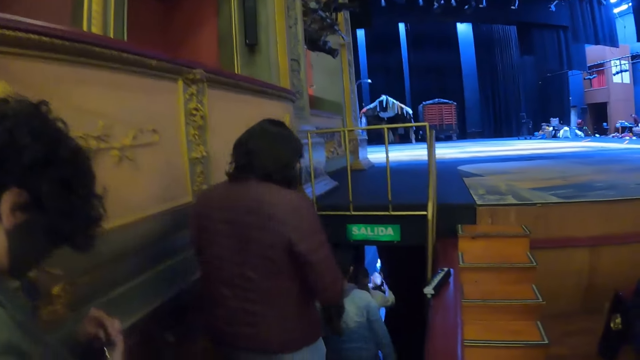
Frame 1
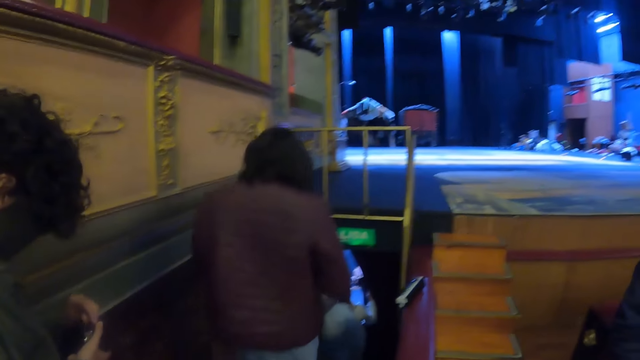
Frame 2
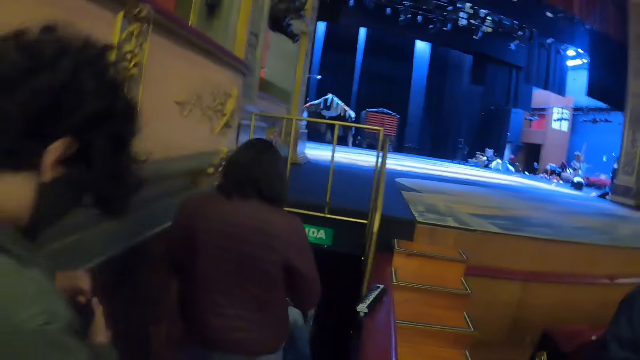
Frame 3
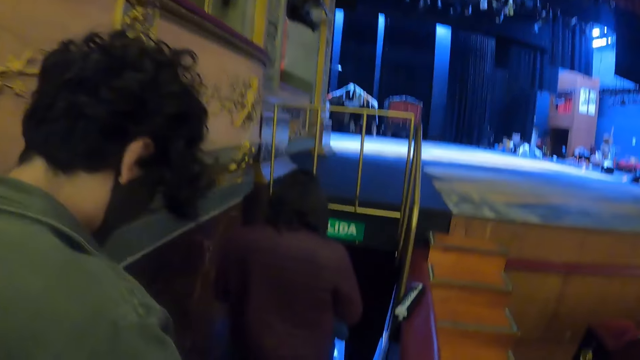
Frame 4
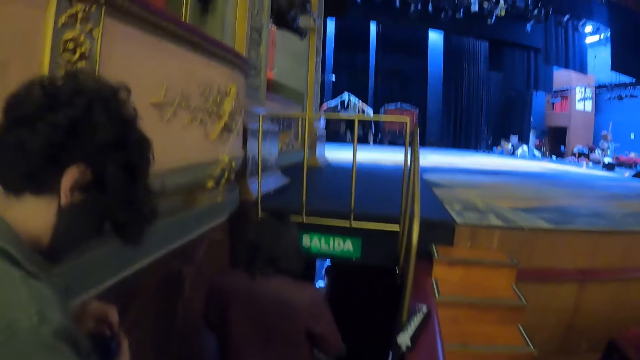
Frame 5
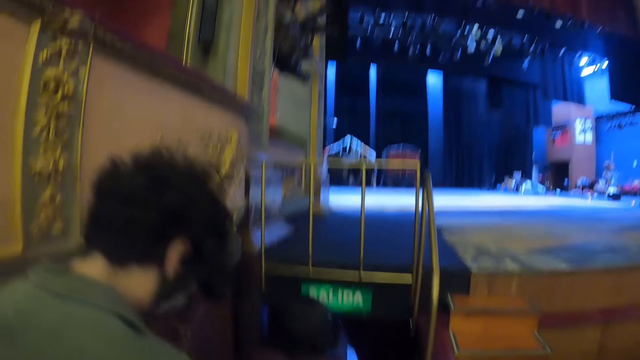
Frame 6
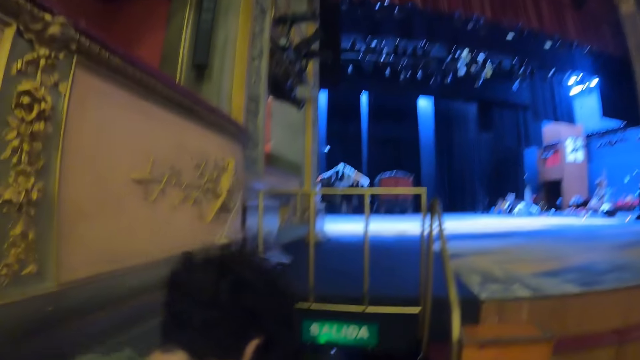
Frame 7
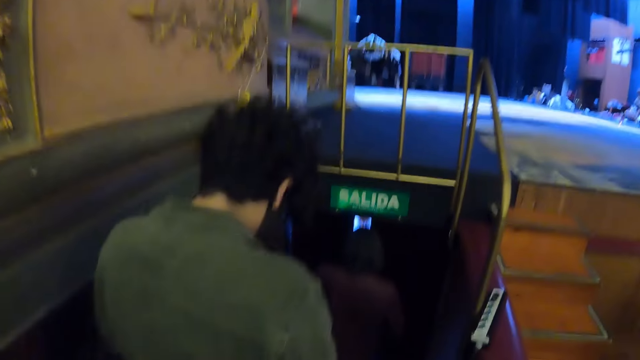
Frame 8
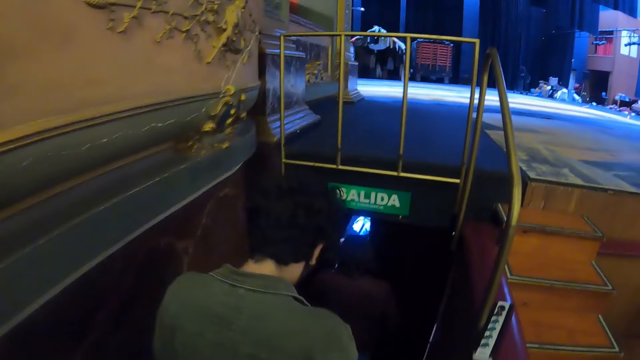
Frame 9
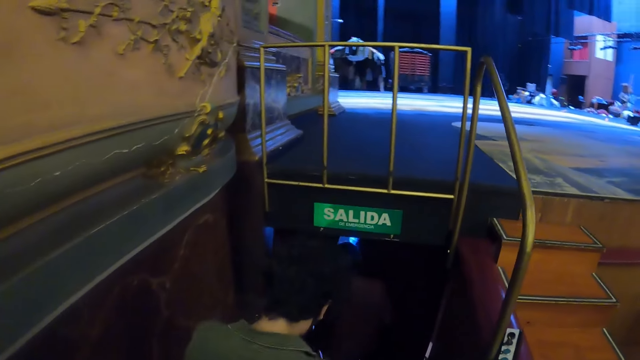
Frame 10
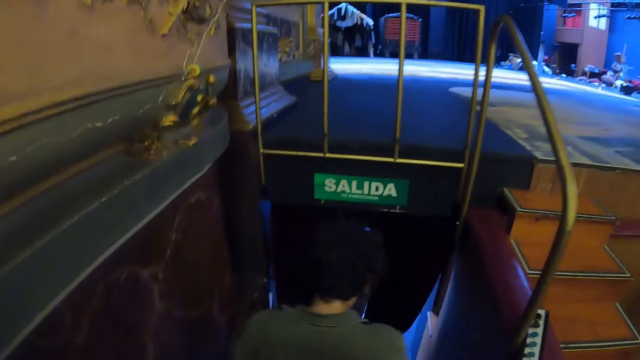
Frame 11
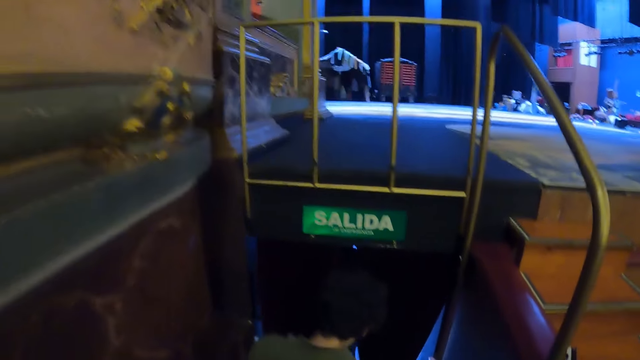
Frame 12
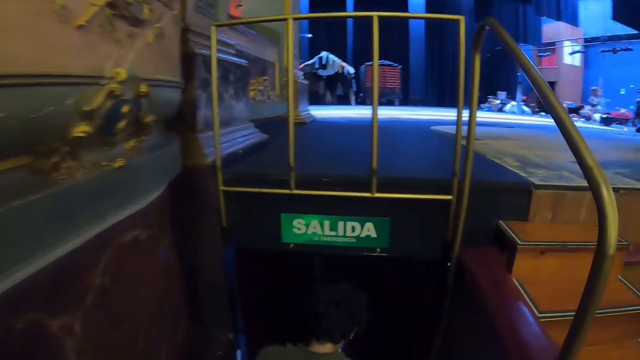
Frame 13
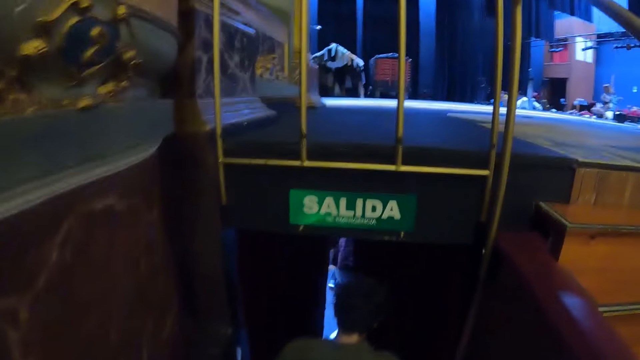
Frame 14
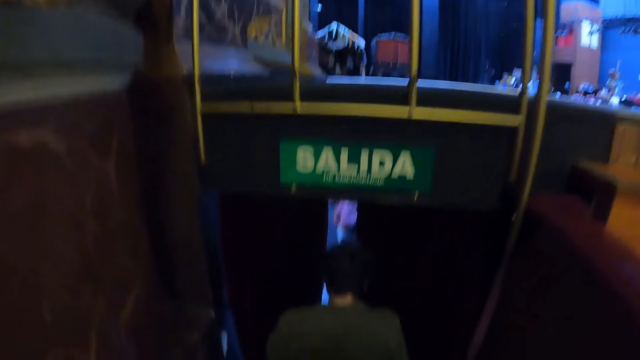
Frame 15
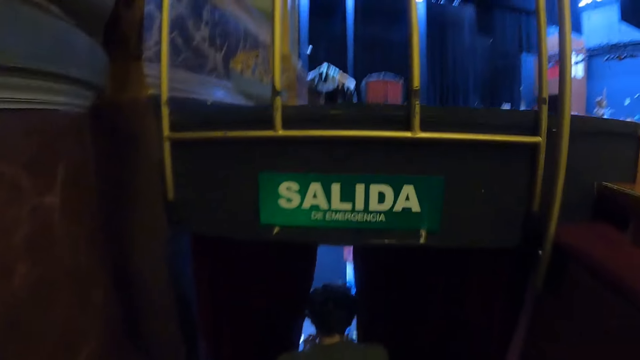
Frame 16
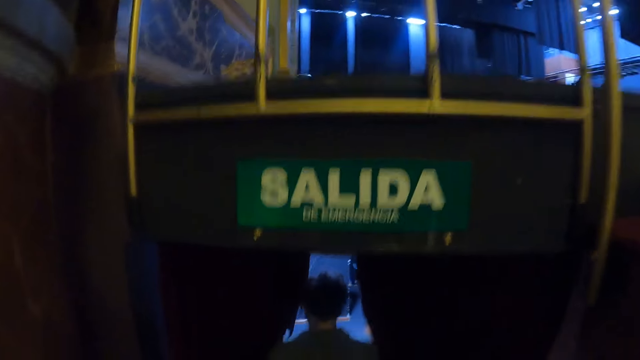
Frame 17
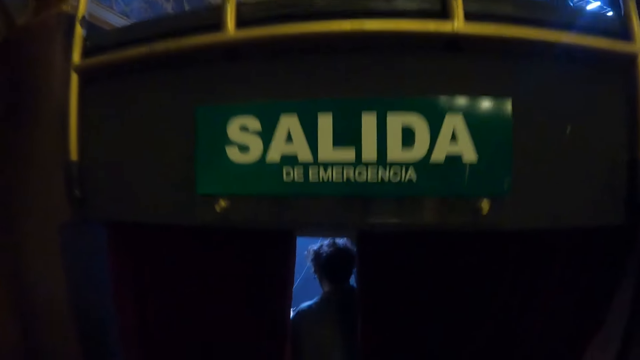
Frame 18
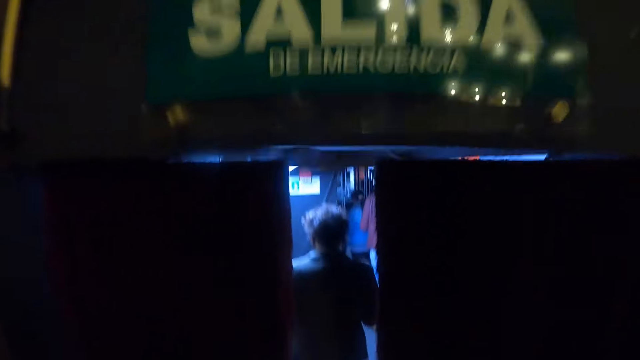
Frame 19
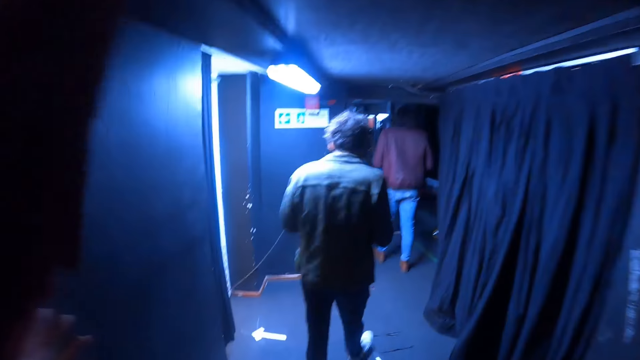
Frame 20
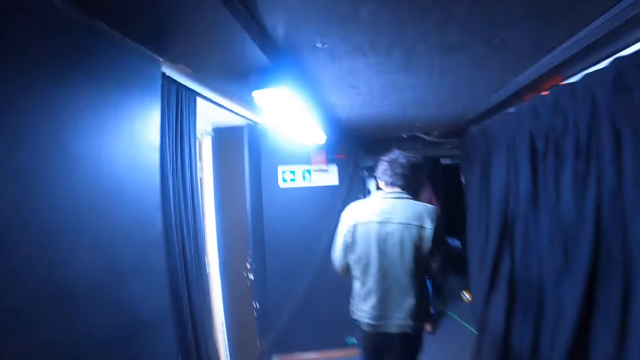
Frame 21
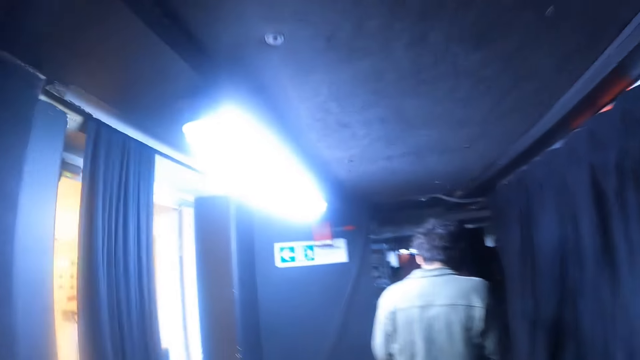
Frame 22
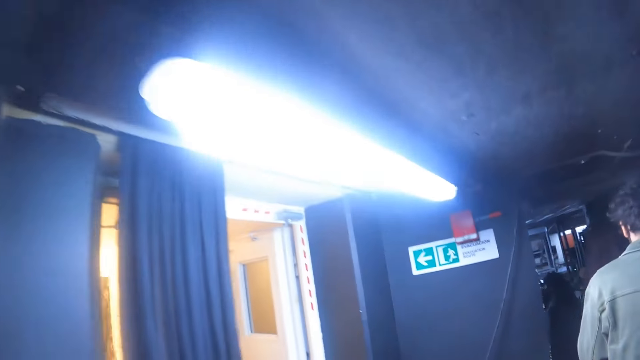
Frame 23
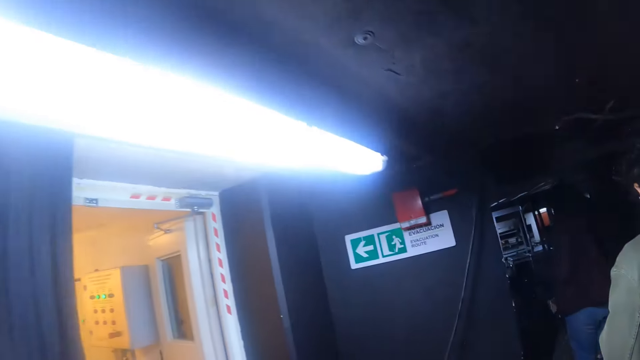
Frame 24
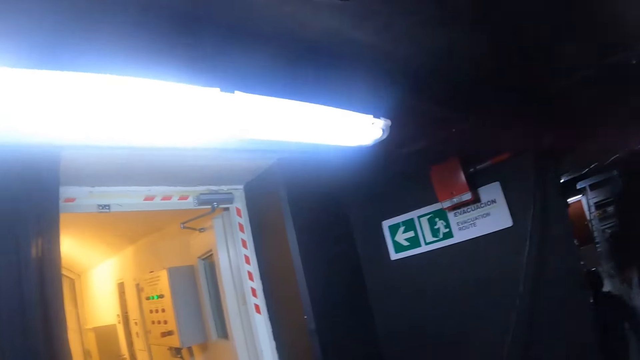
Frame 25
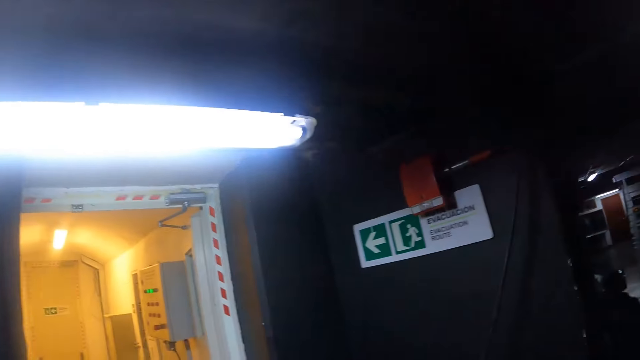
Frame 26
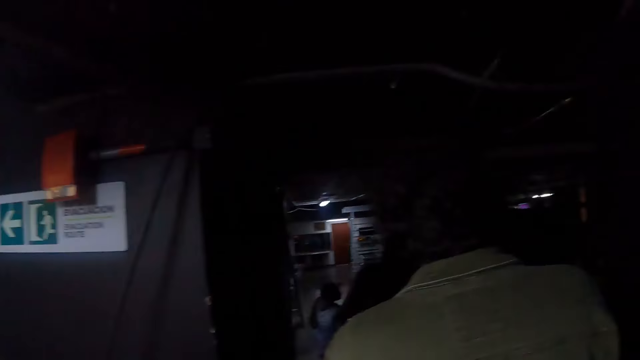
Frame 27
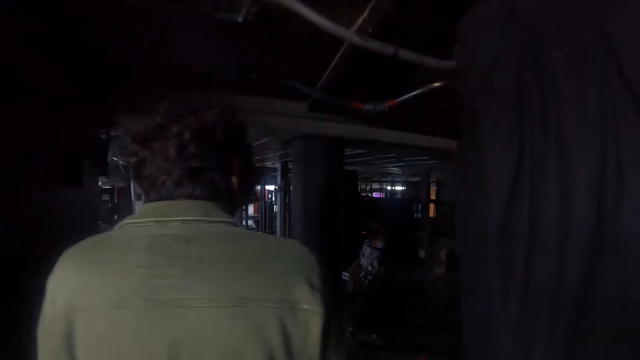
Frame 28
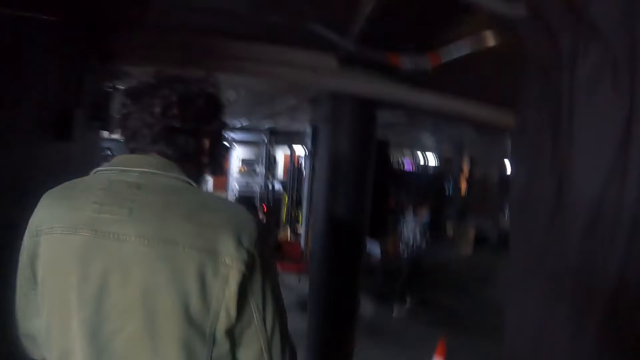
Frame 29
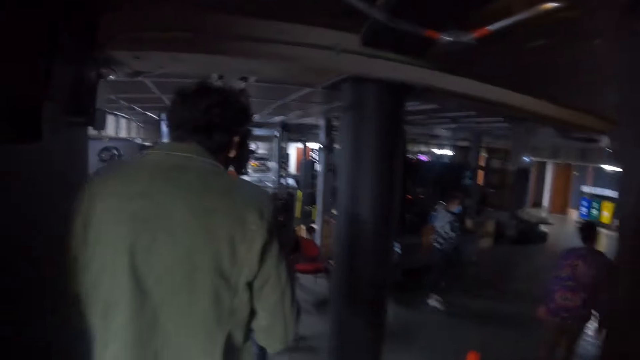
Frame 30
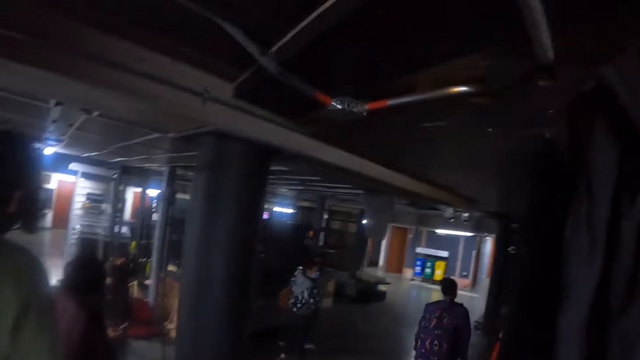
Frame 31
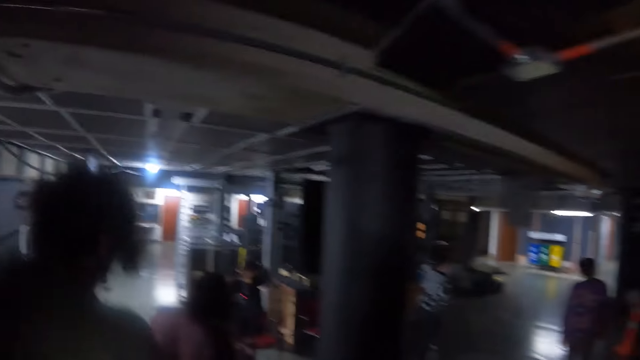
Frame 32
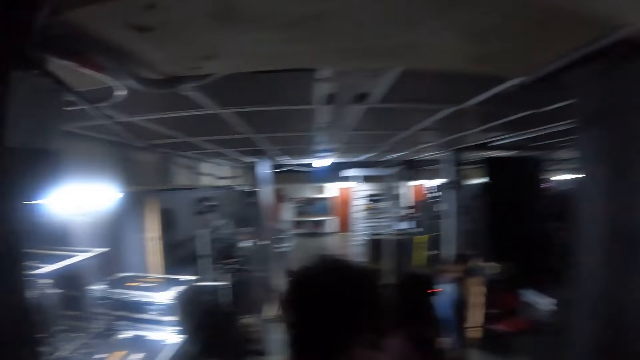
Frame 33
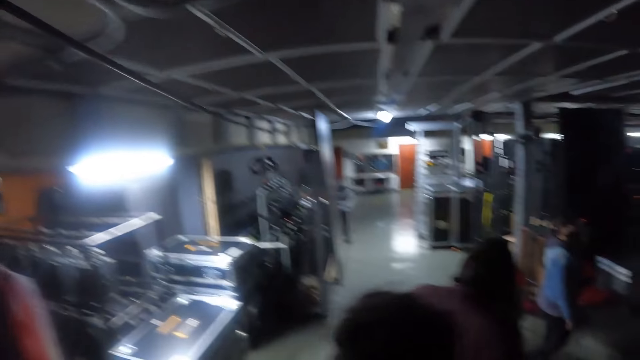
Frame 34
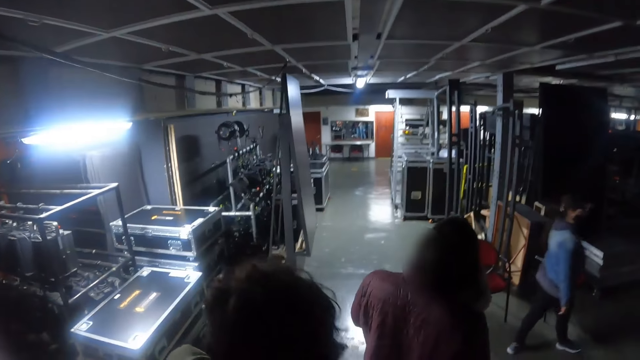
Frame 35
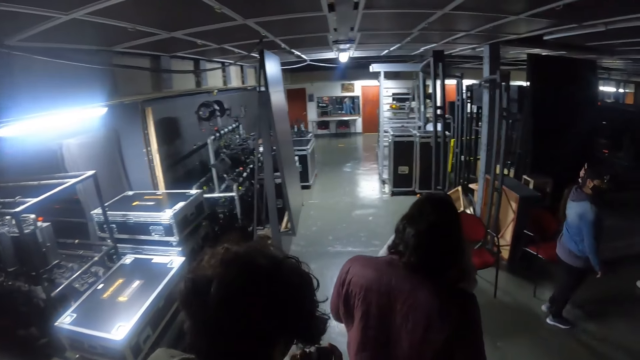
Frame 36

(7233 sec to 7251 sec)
The camera wearer moves to another room.

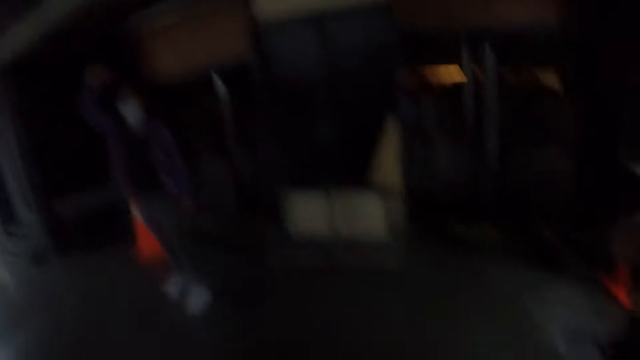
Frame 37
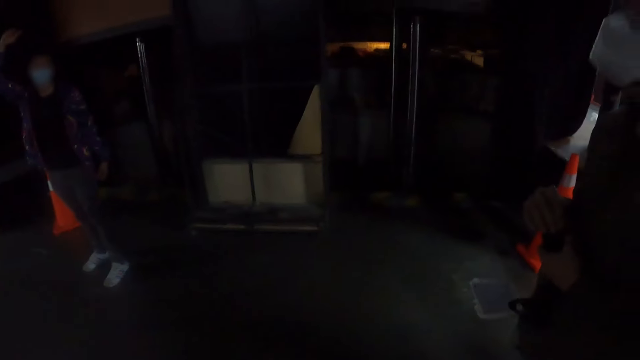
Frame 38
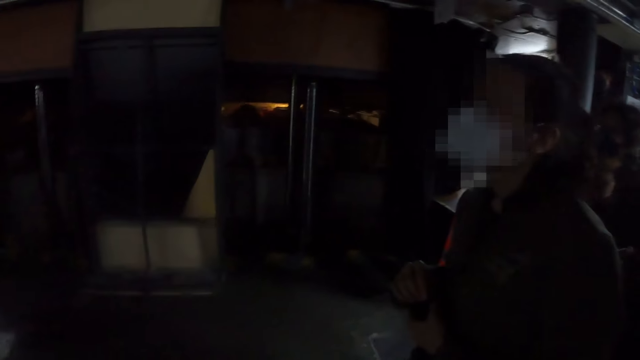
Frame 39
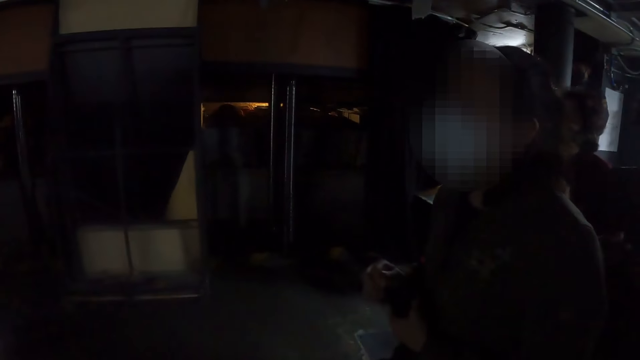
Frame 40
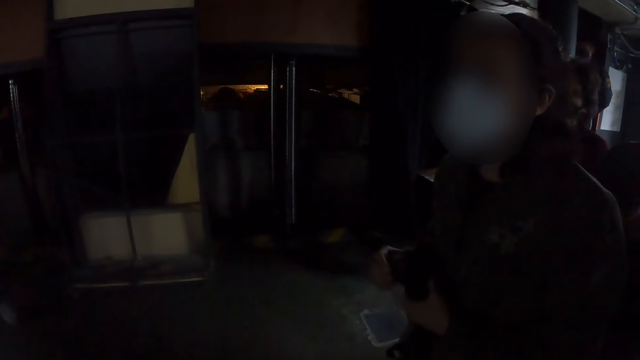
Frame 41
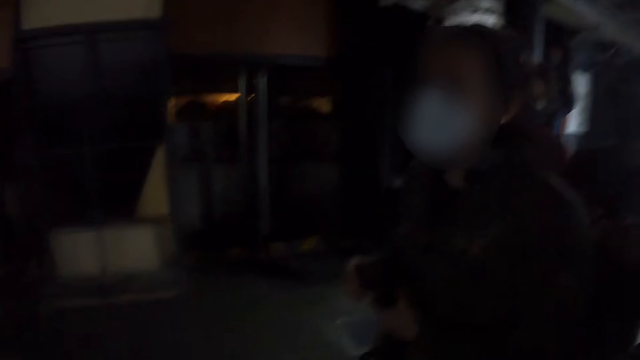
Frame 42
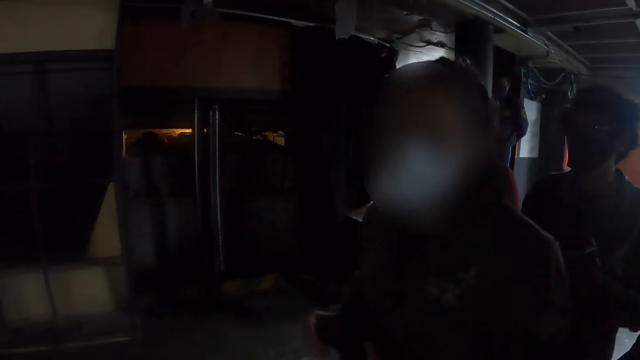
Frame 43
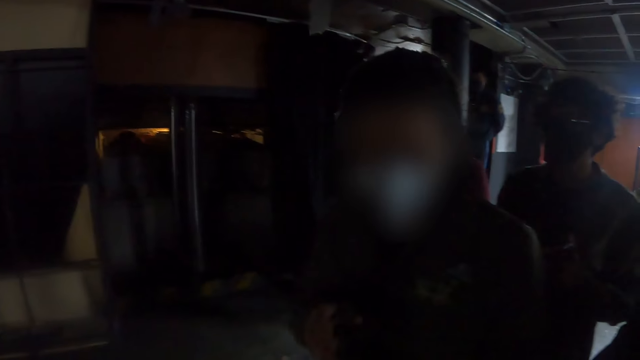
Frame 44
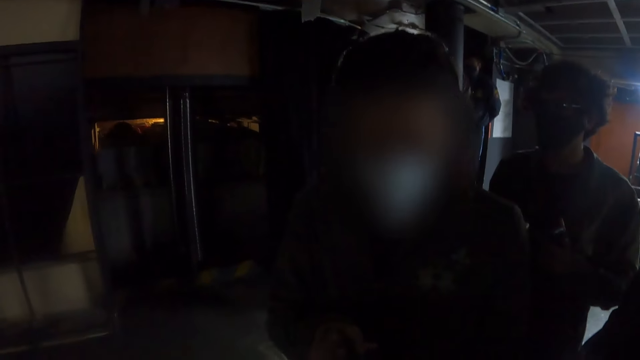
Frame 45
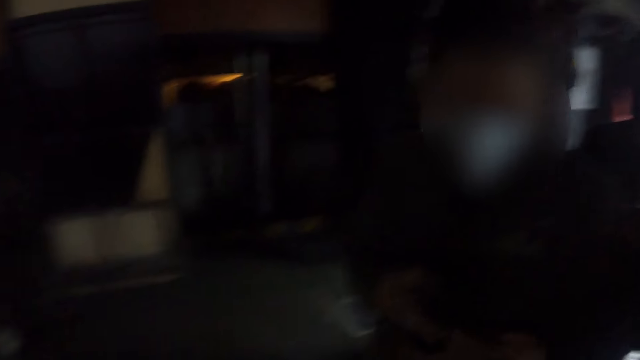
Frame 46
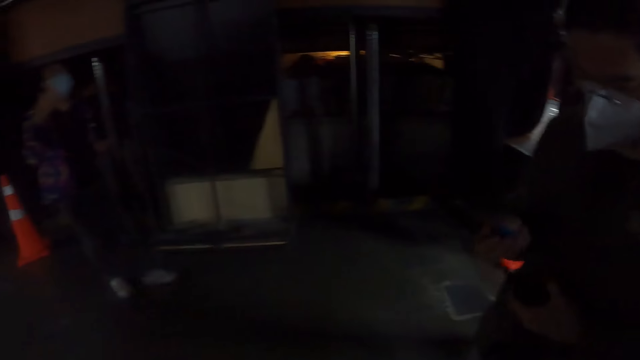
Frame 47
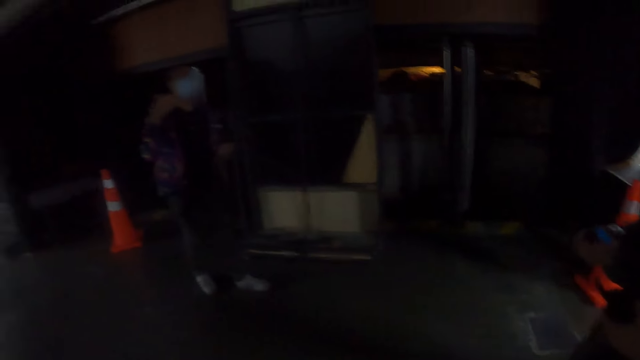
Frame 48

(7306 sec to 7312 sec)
The camera wearer looks around the room. They give a battery to a lady.
